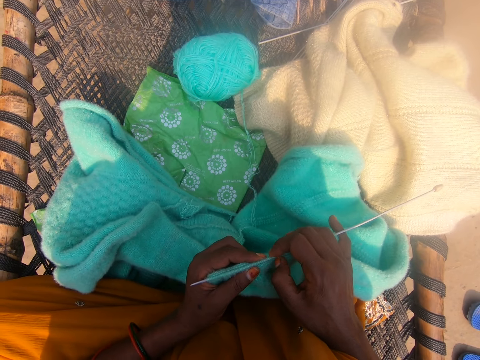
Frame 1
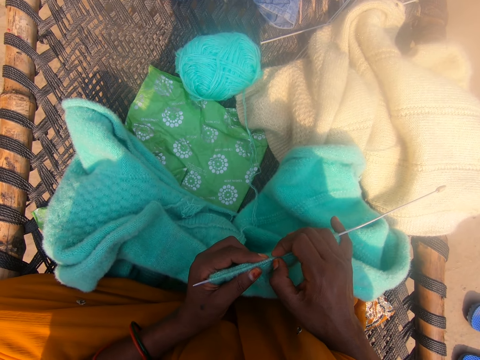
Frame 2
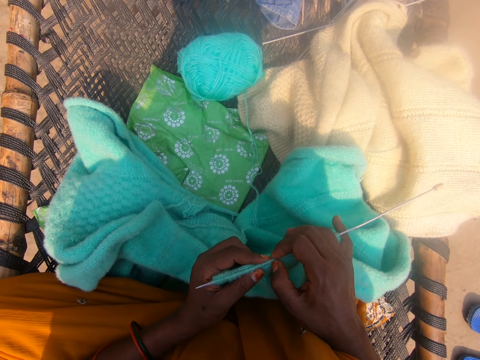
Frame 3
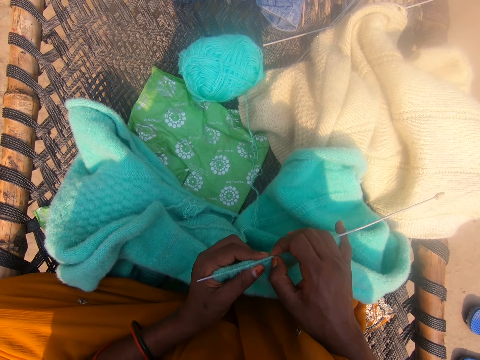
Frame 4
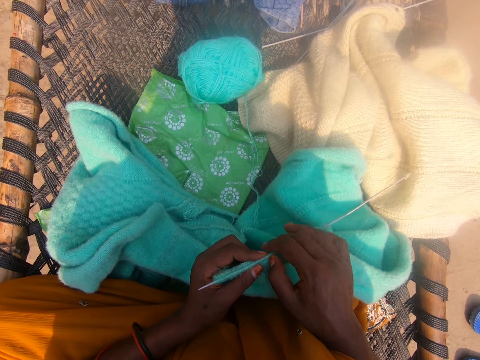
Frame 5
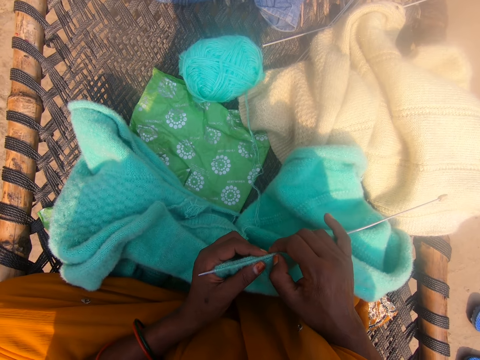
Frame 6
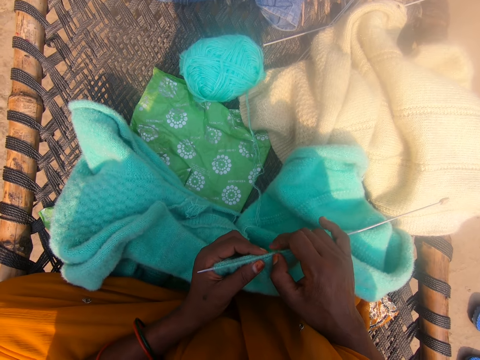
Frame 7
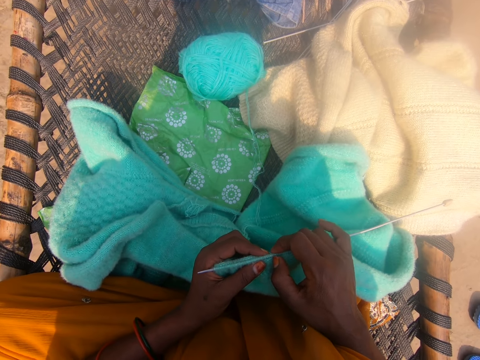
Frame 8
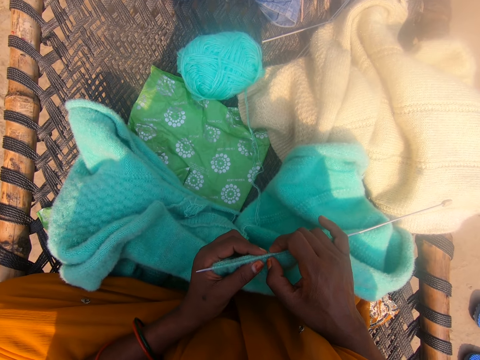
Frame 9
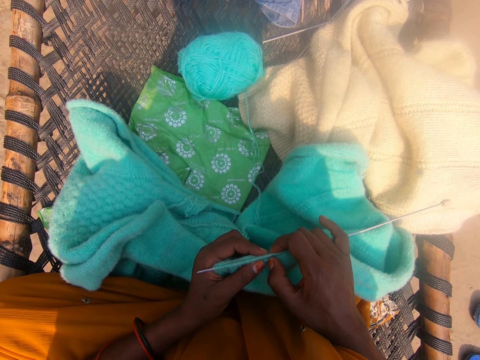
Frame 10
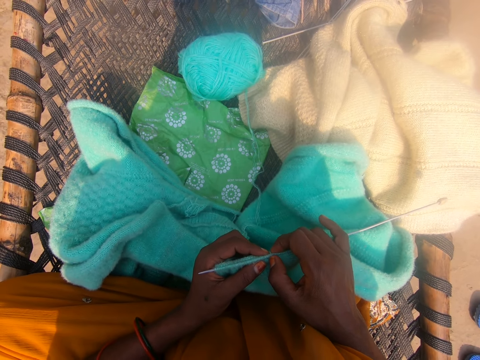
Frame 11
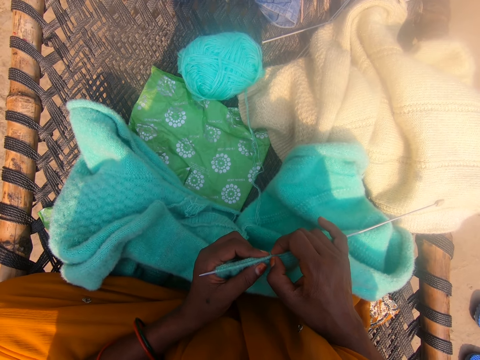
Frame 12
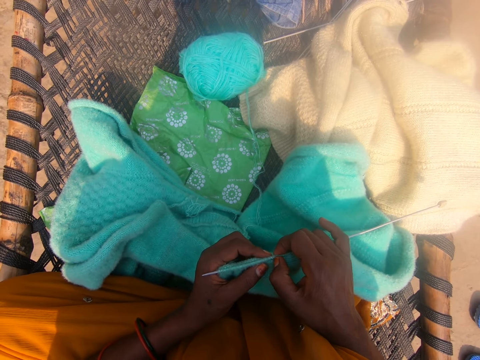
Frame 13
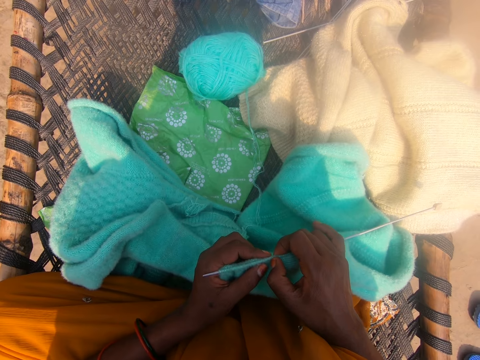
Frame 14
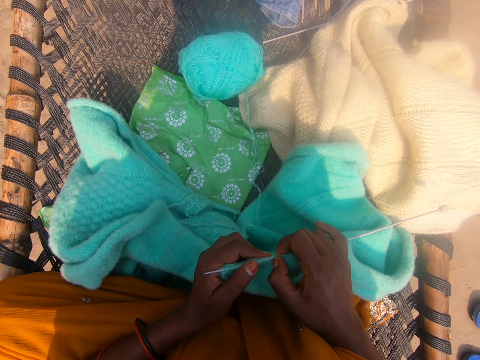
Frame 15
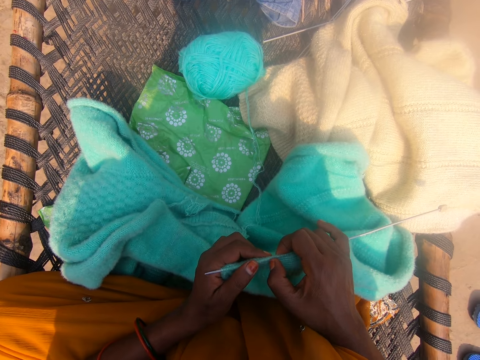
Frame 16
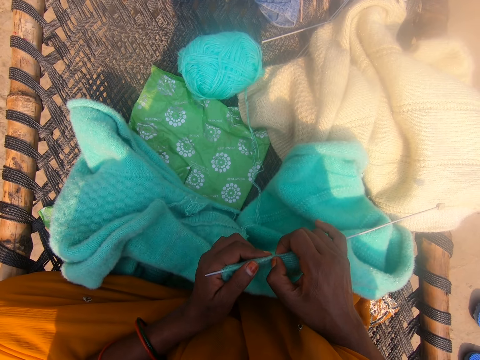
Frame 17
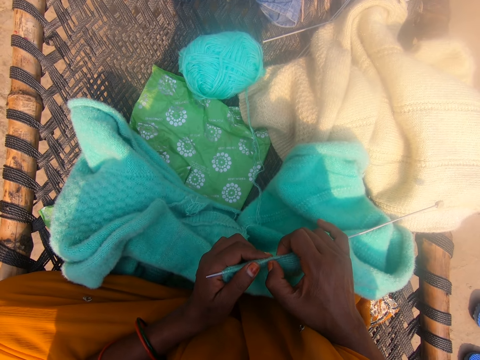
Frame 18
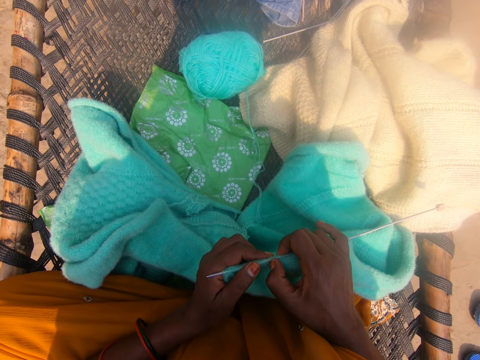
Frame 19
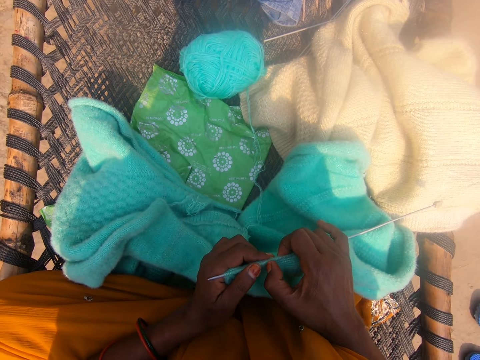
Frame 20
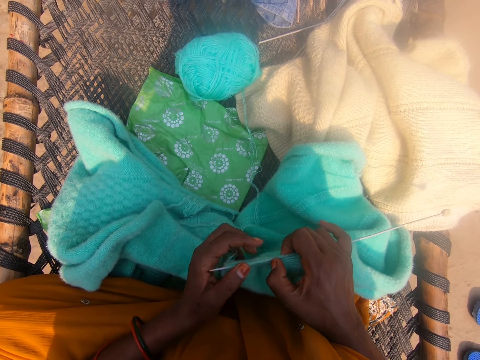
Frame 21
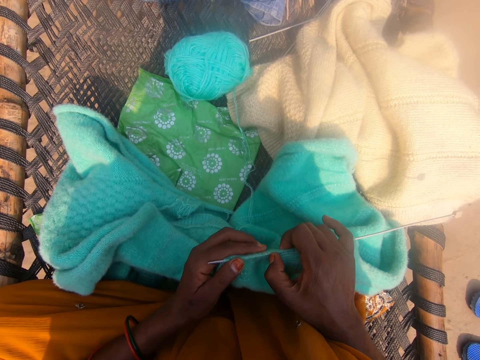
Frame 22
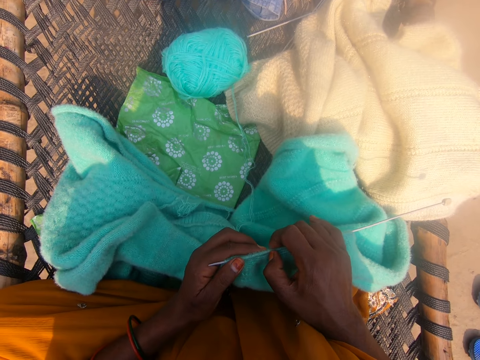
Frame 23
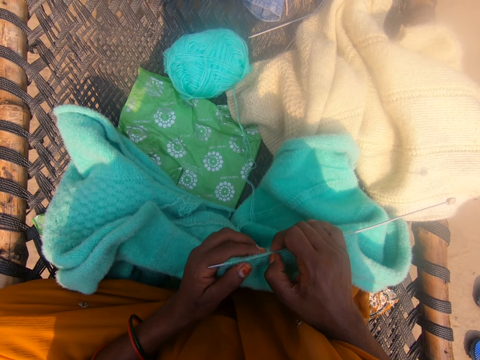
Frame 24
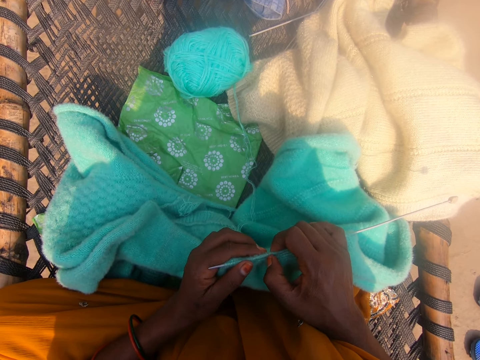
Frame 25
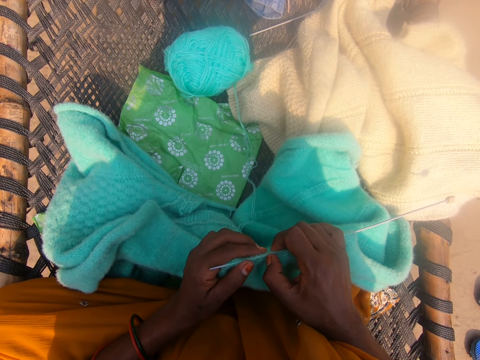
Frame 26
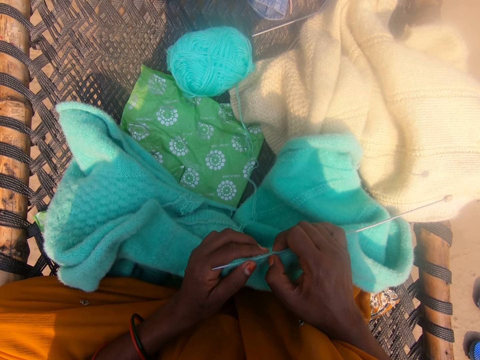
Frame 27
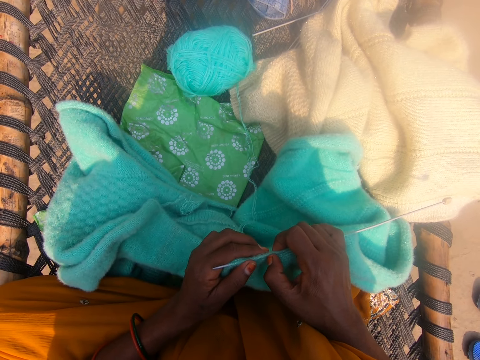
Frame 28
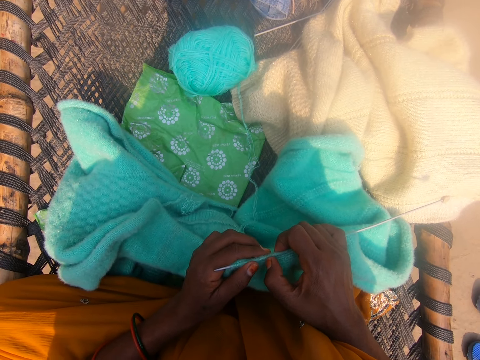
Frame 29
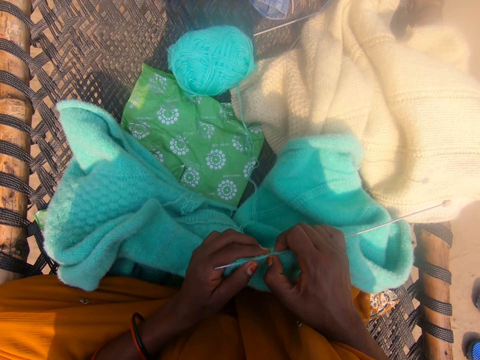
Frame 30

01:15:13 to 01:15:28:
The camera wearer counts the knots of the fabric.

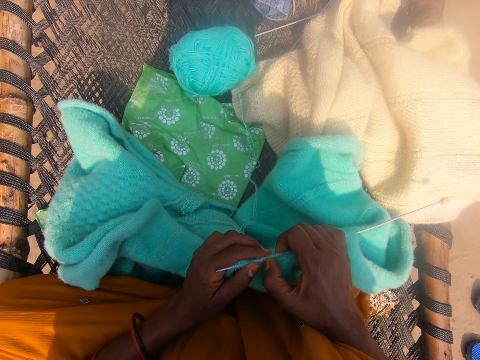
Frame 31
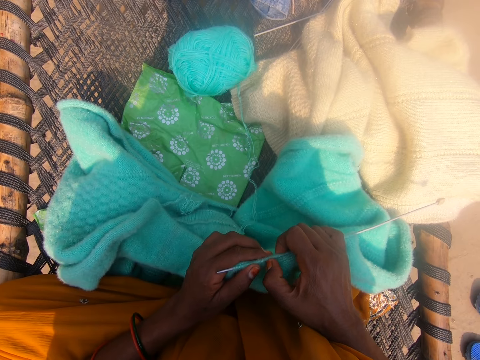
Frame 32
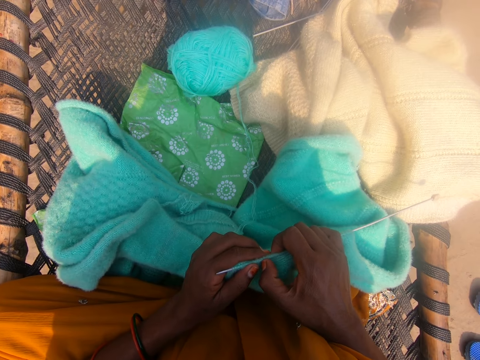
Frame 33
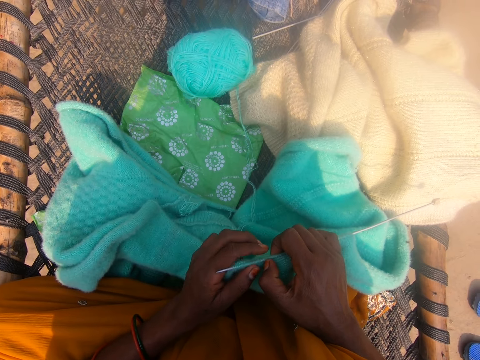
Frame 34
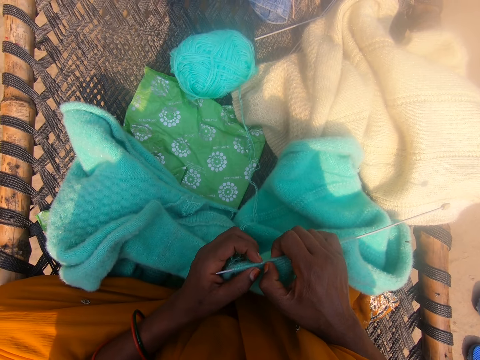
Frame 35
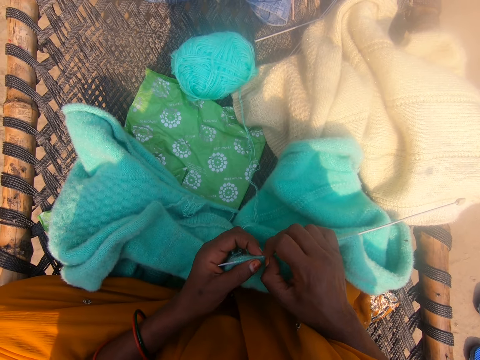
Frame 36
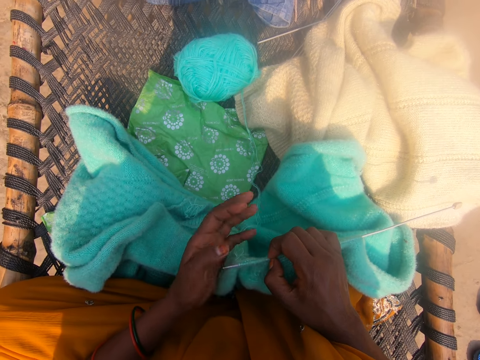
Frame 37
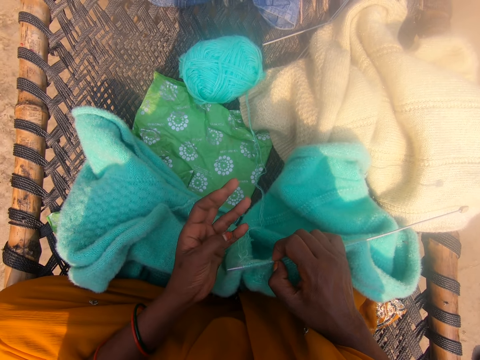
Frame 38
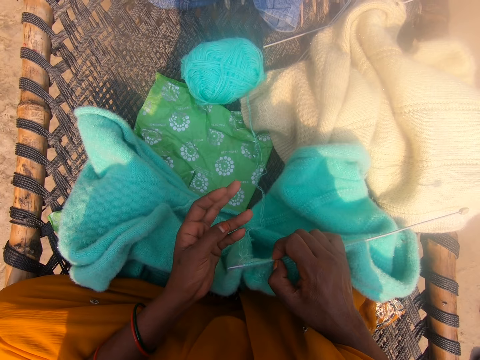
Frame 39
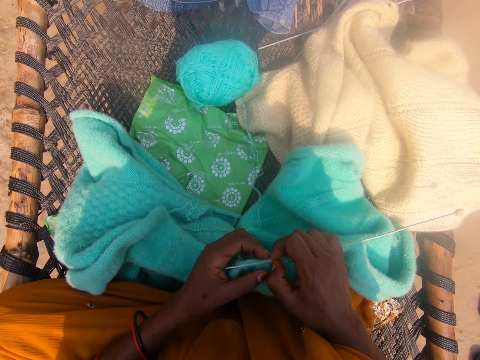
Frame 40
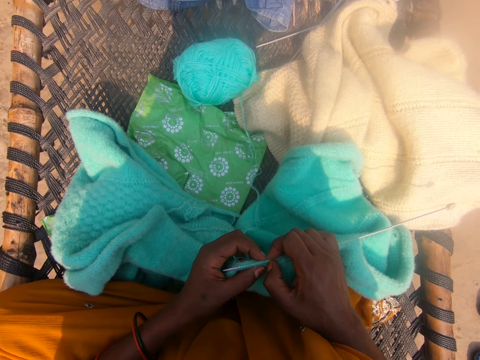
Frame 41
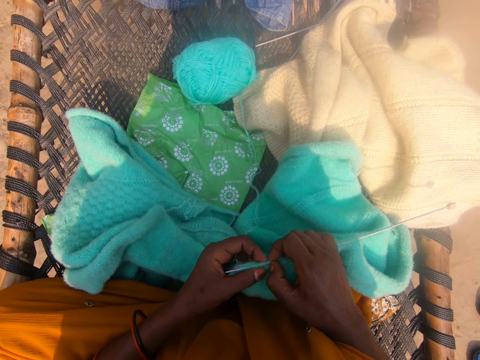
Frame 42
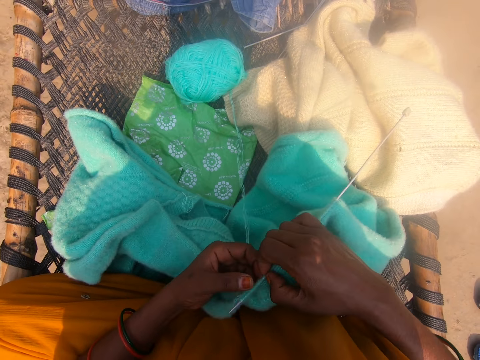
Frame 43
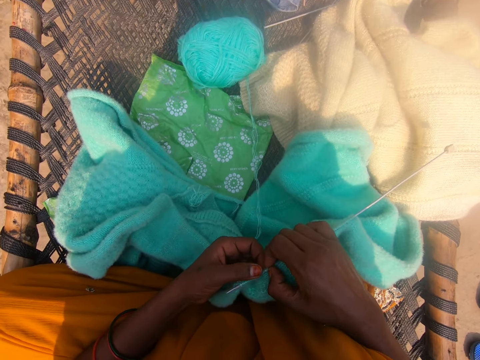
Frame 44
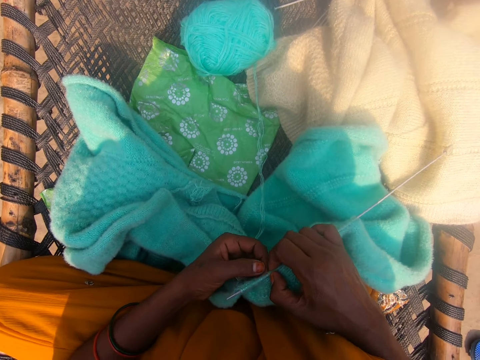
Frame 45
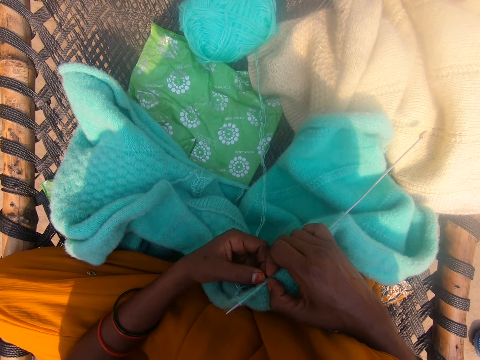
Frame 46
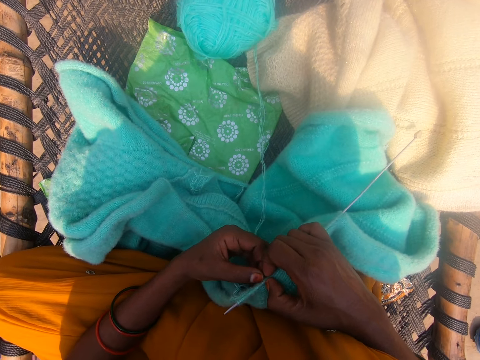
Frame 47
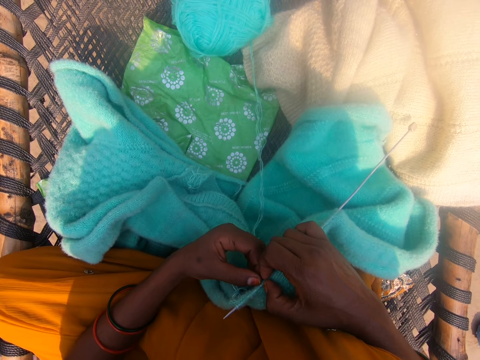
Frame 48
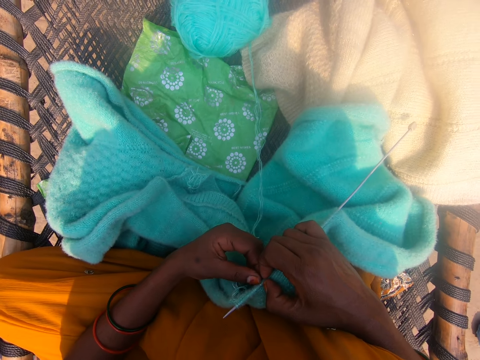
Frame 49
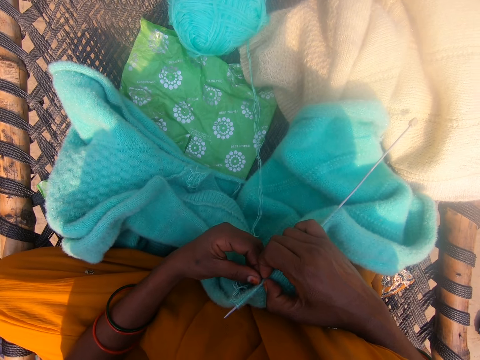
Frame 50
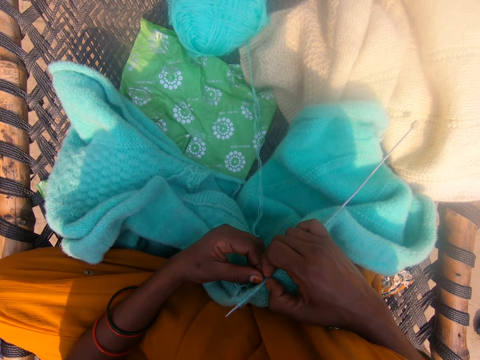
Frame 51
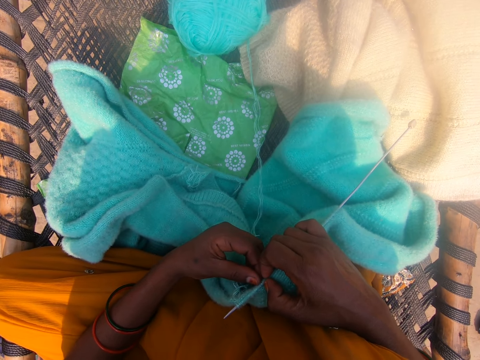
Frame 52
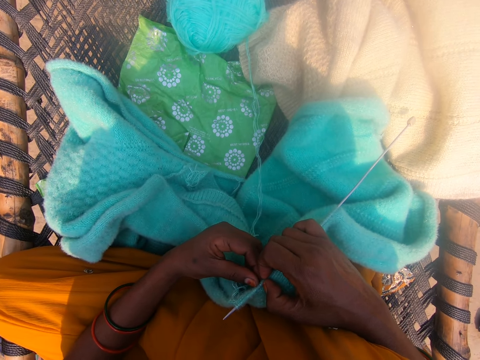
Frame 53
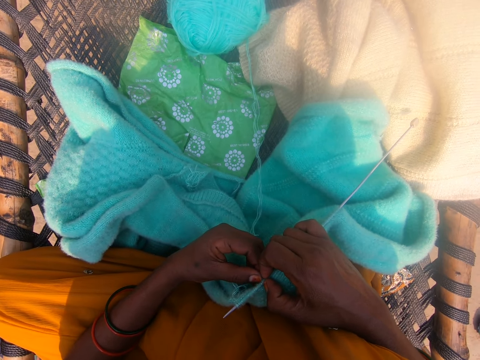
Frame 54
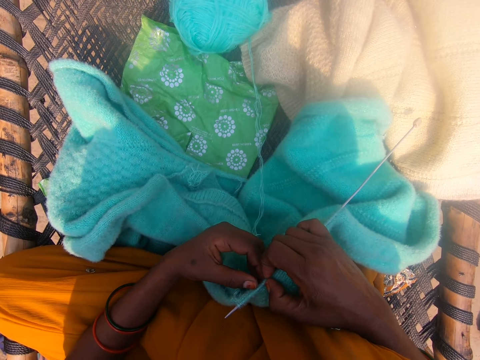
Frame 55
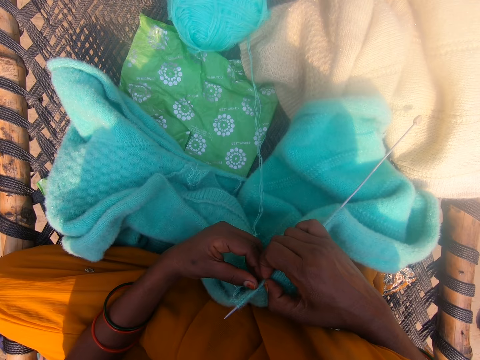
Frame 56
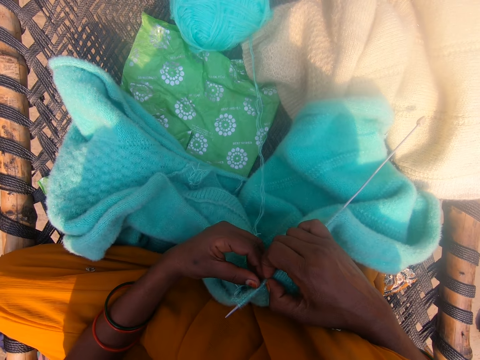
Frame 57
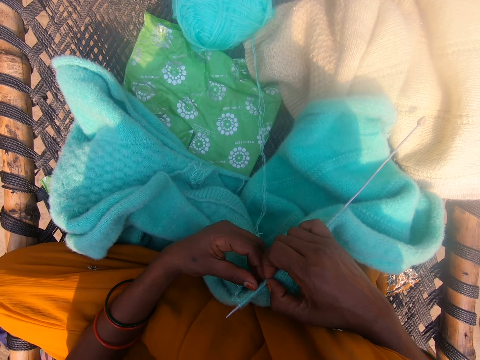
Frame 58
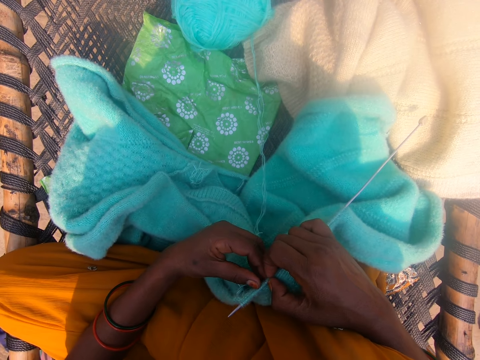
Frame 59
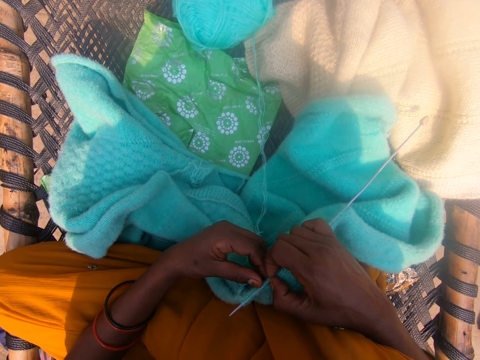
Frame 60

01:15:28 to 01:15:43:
The camera wearer counts the fingers. They touch the fabric. They move the fabric. They count the knots of the fabric.
